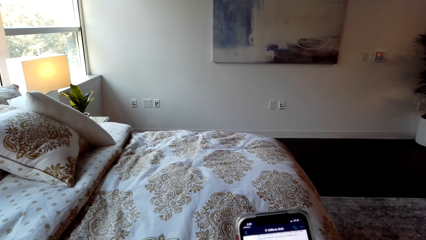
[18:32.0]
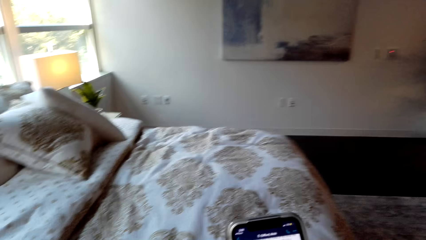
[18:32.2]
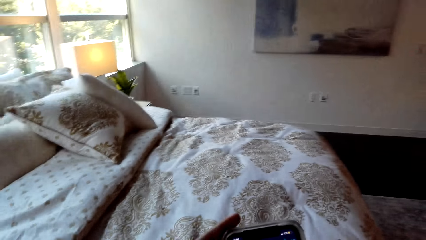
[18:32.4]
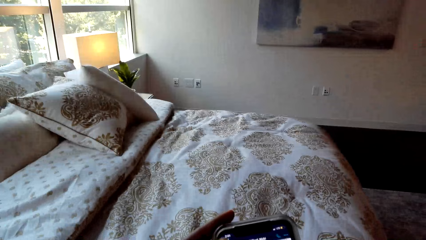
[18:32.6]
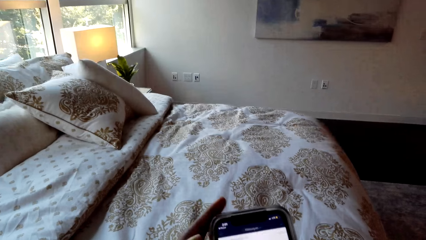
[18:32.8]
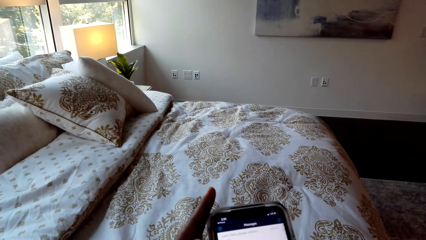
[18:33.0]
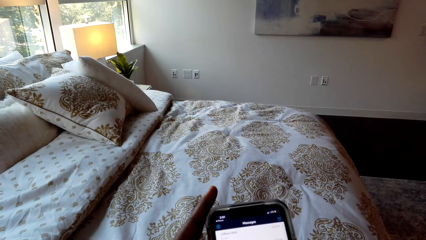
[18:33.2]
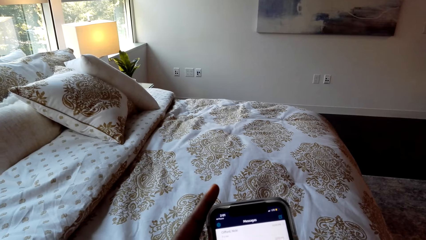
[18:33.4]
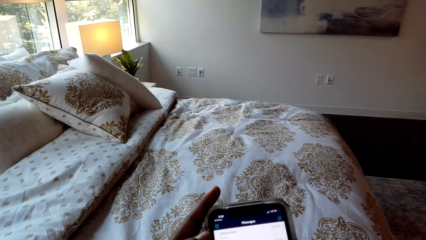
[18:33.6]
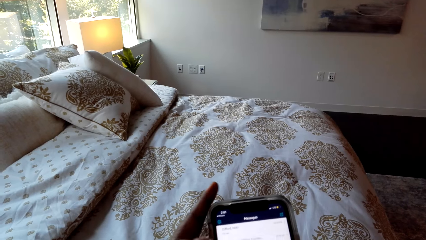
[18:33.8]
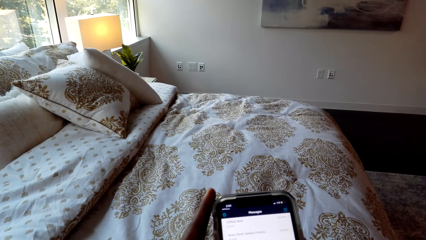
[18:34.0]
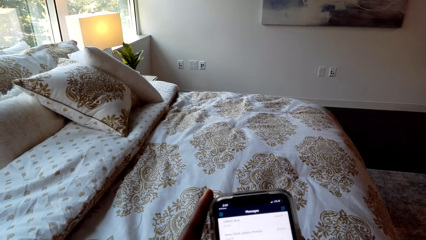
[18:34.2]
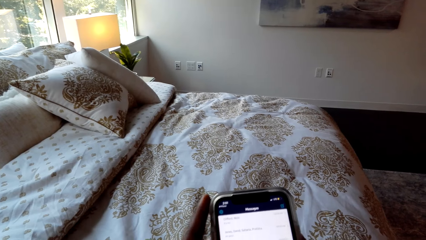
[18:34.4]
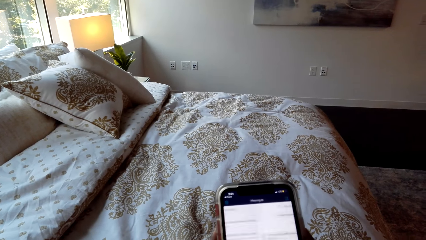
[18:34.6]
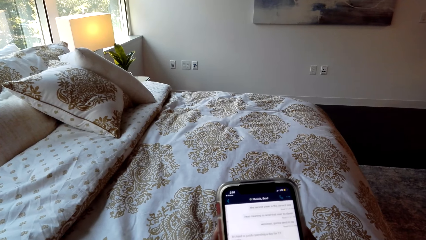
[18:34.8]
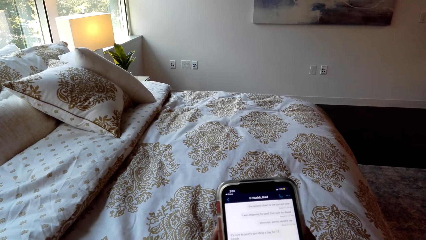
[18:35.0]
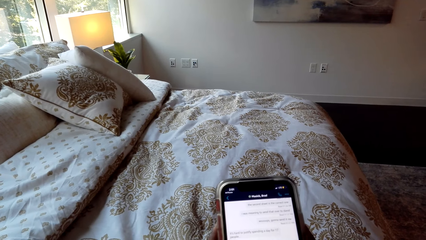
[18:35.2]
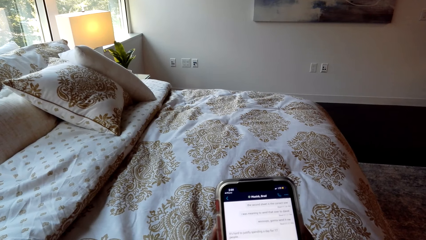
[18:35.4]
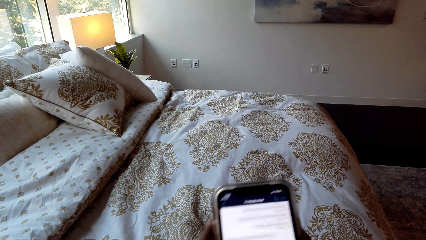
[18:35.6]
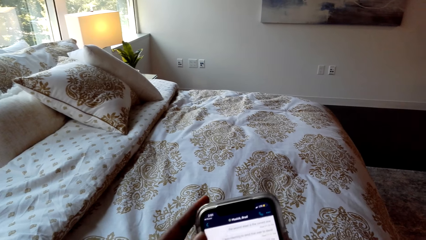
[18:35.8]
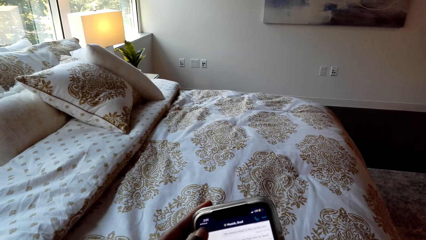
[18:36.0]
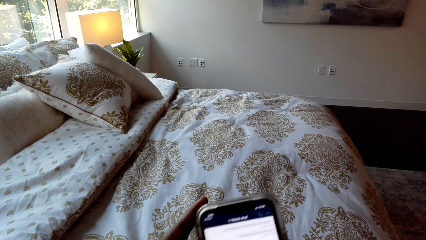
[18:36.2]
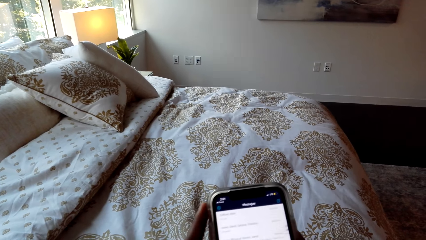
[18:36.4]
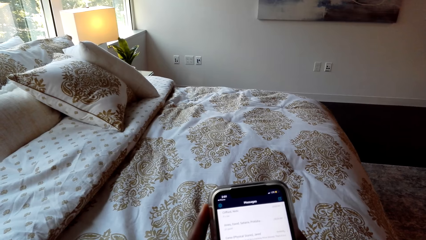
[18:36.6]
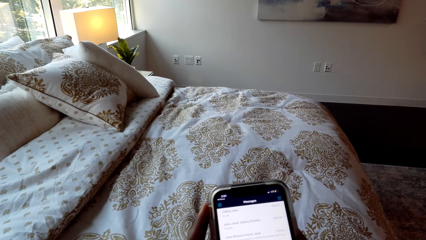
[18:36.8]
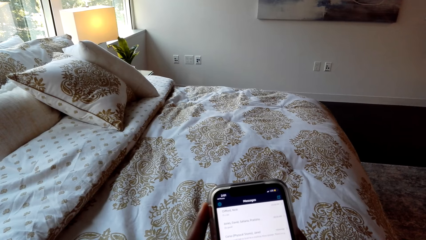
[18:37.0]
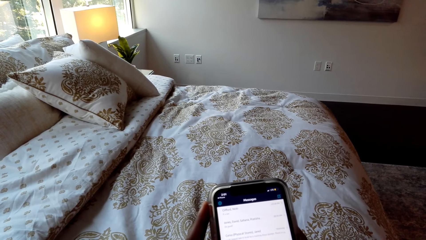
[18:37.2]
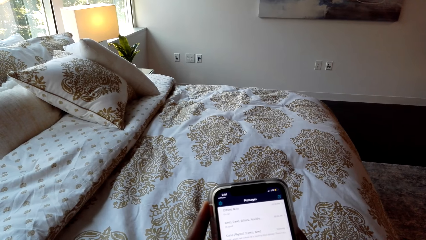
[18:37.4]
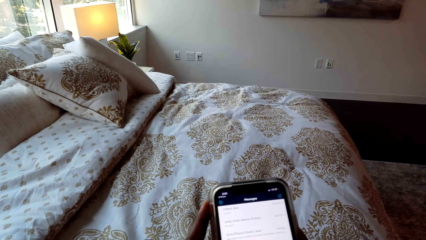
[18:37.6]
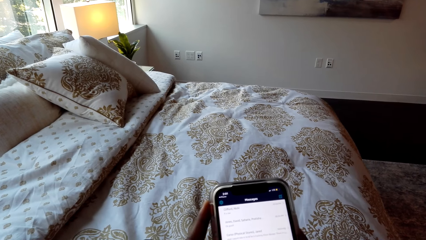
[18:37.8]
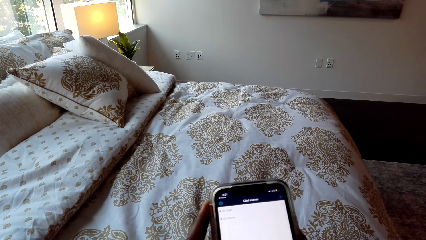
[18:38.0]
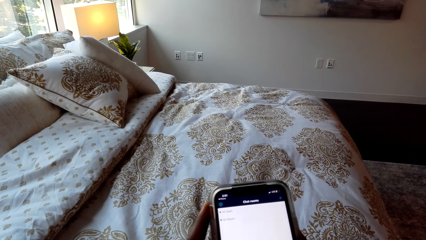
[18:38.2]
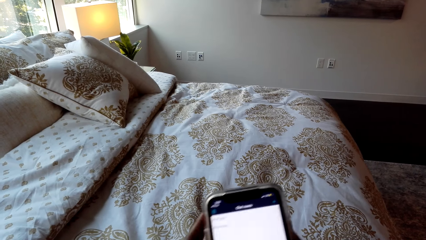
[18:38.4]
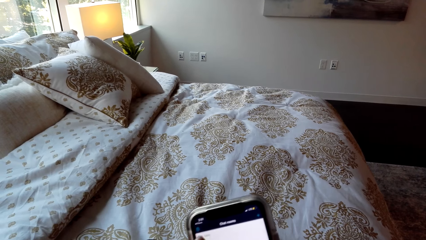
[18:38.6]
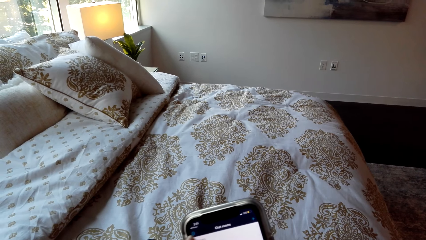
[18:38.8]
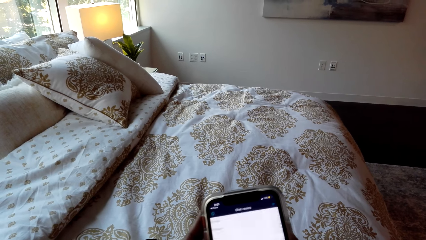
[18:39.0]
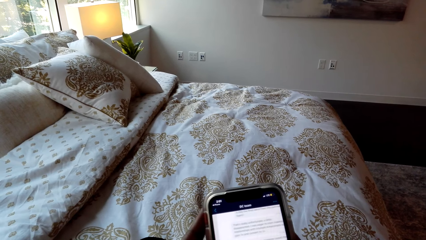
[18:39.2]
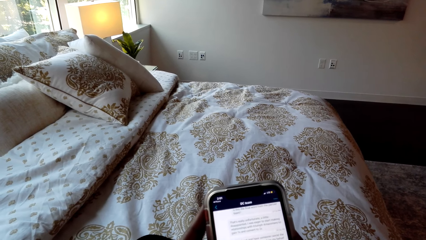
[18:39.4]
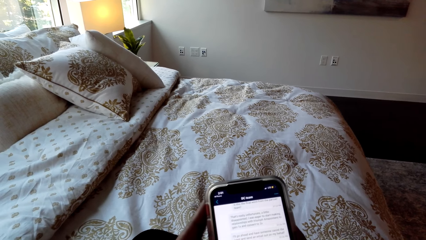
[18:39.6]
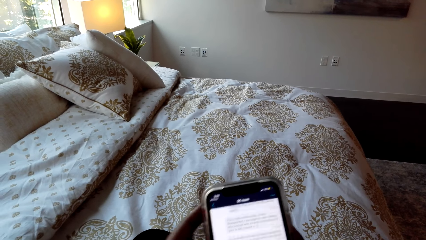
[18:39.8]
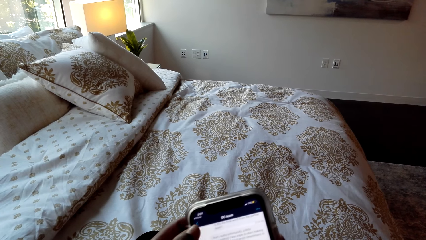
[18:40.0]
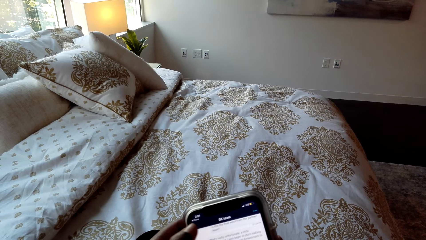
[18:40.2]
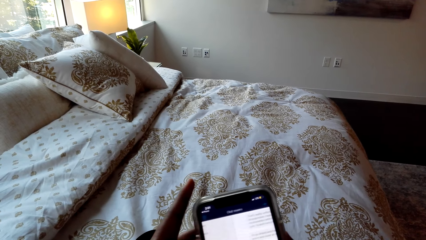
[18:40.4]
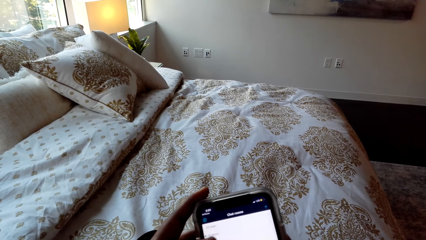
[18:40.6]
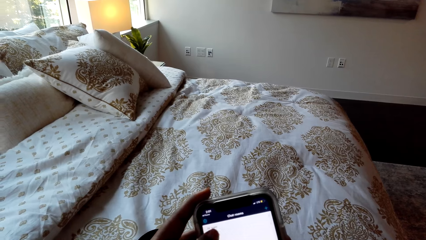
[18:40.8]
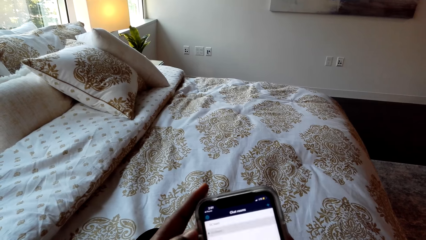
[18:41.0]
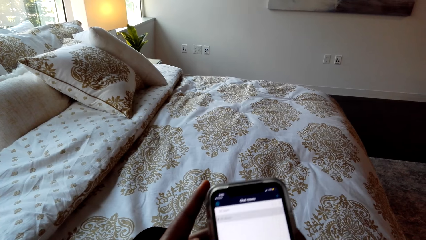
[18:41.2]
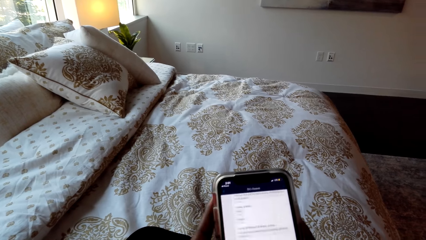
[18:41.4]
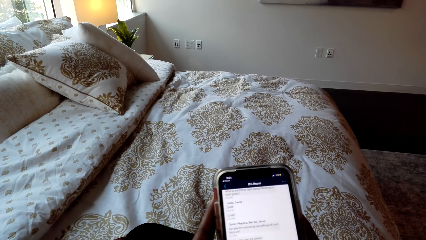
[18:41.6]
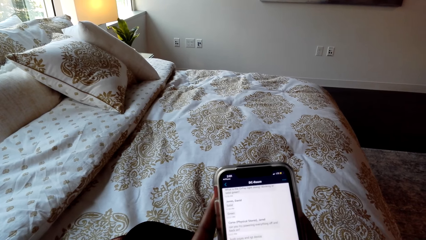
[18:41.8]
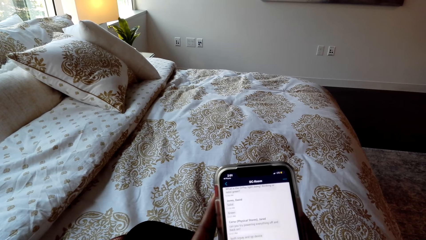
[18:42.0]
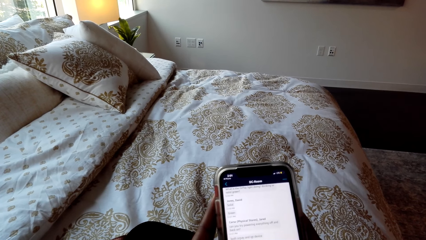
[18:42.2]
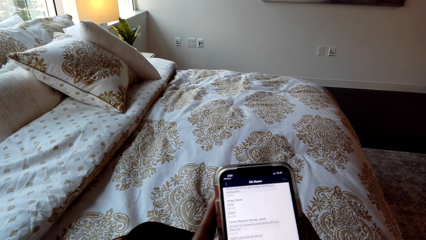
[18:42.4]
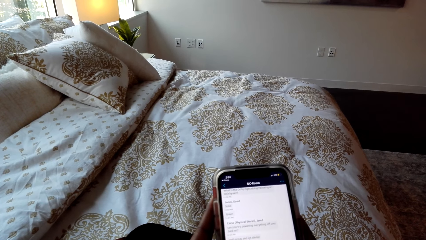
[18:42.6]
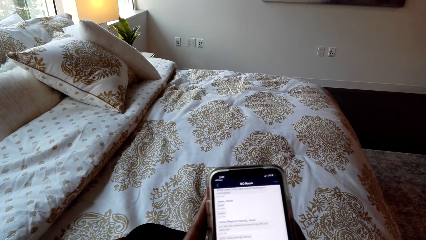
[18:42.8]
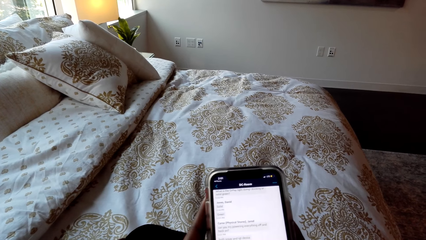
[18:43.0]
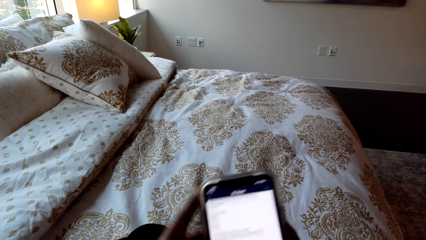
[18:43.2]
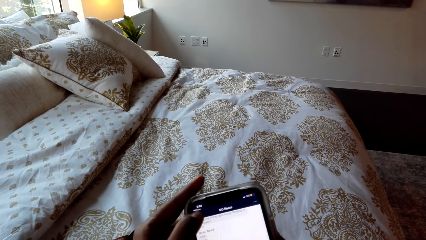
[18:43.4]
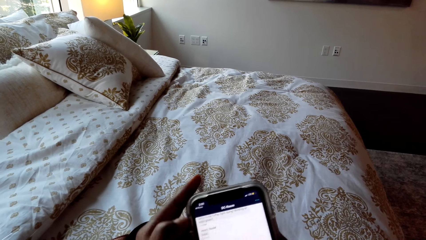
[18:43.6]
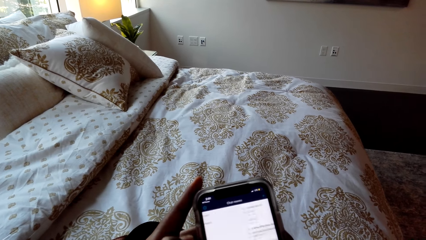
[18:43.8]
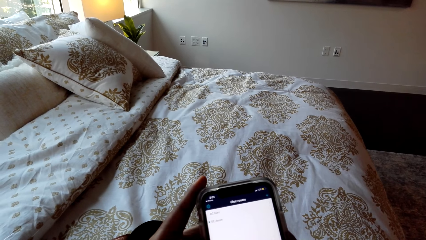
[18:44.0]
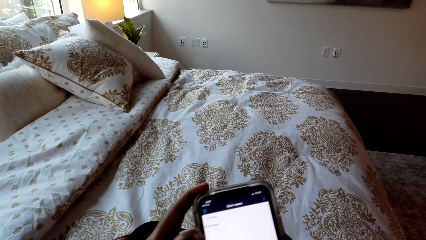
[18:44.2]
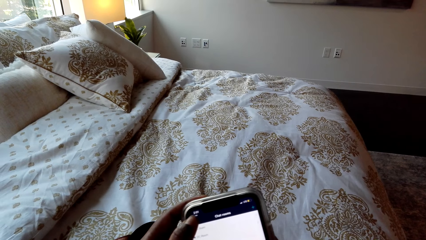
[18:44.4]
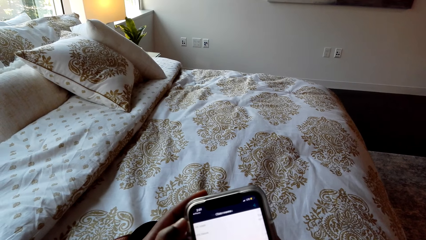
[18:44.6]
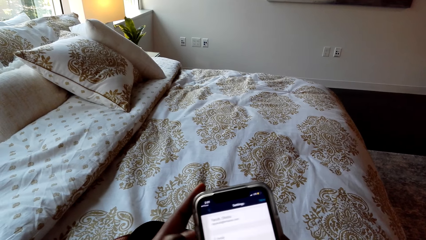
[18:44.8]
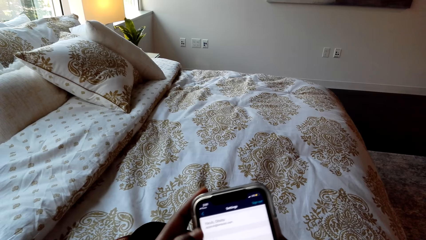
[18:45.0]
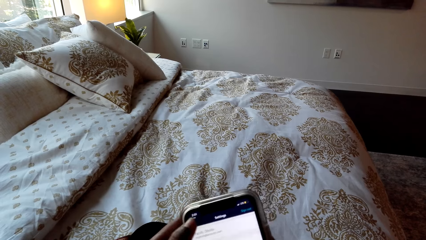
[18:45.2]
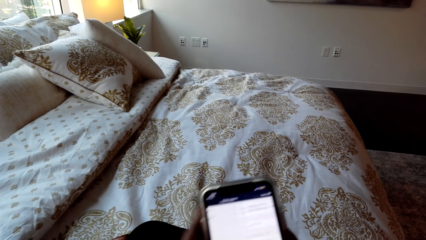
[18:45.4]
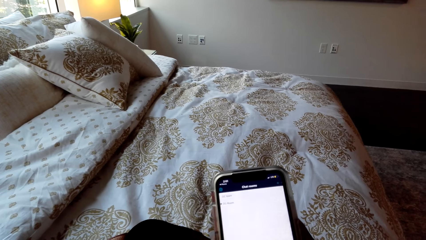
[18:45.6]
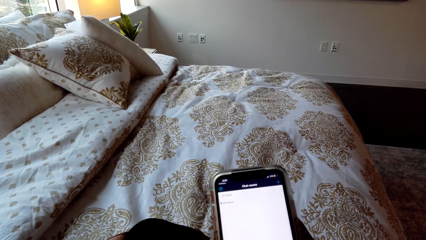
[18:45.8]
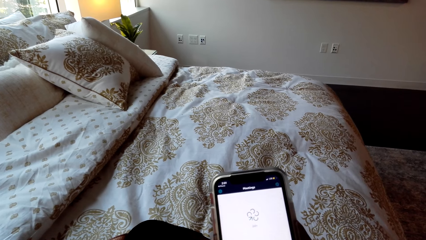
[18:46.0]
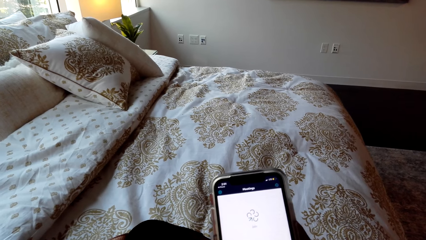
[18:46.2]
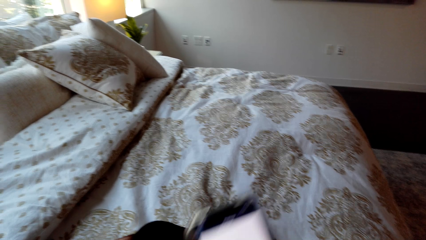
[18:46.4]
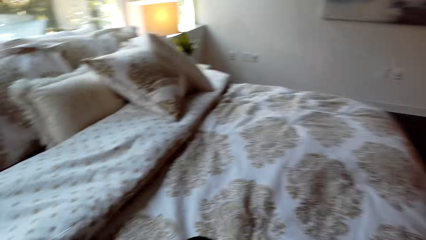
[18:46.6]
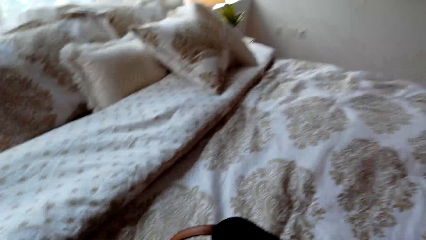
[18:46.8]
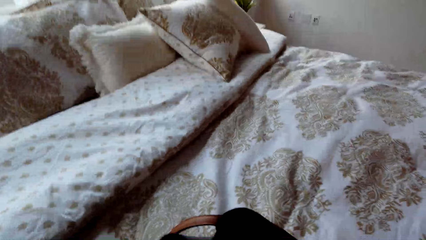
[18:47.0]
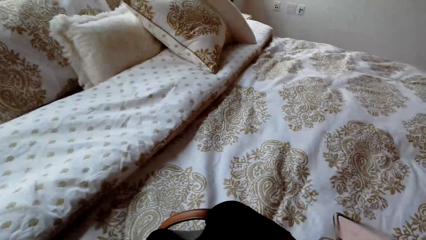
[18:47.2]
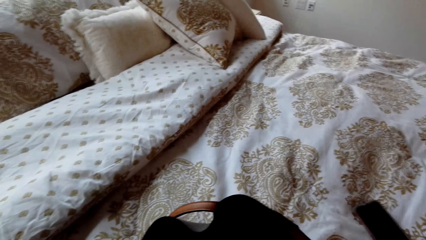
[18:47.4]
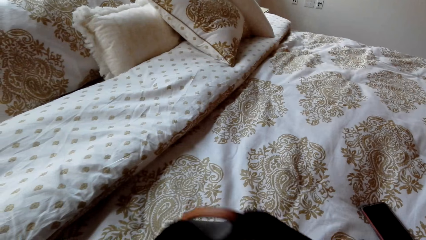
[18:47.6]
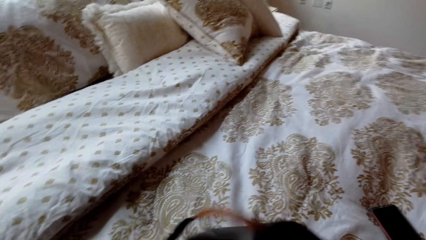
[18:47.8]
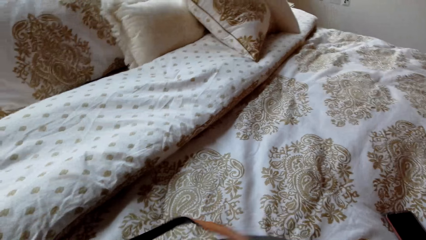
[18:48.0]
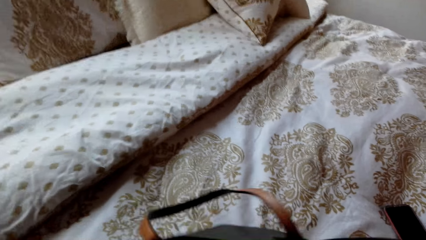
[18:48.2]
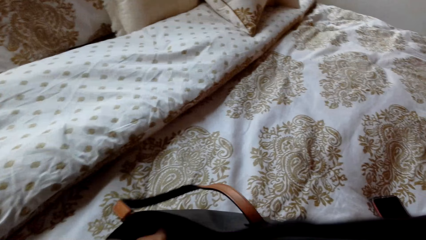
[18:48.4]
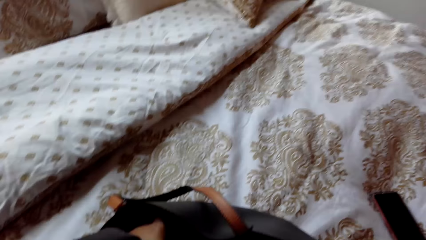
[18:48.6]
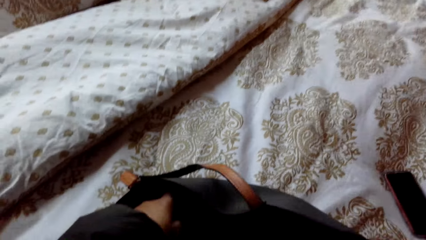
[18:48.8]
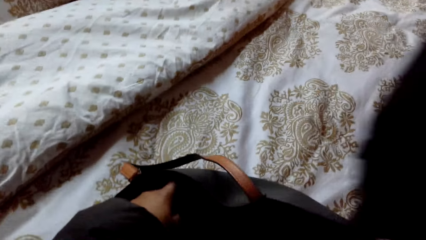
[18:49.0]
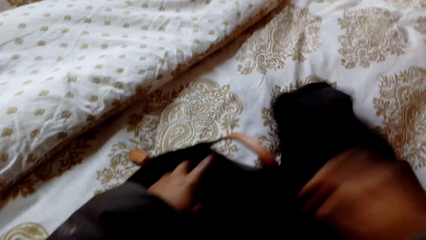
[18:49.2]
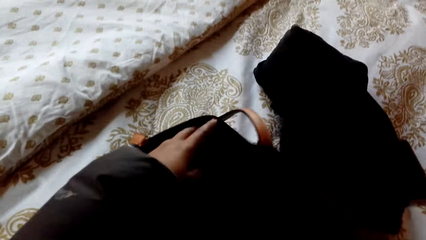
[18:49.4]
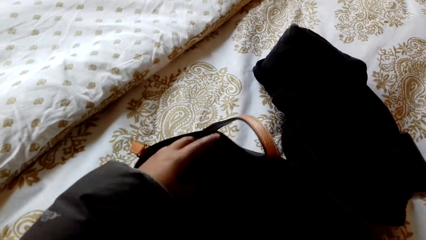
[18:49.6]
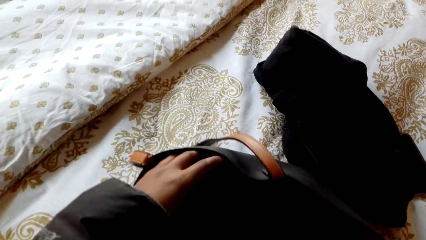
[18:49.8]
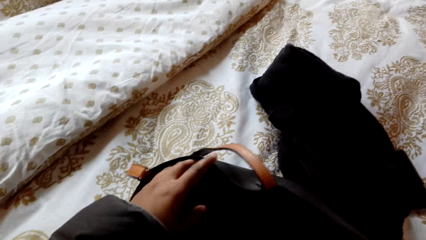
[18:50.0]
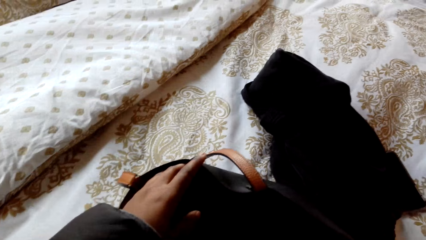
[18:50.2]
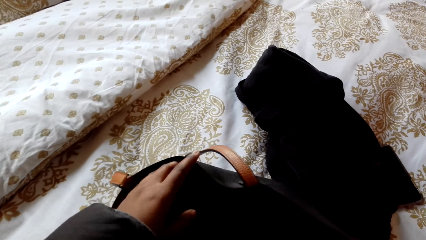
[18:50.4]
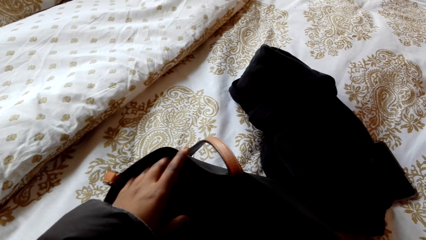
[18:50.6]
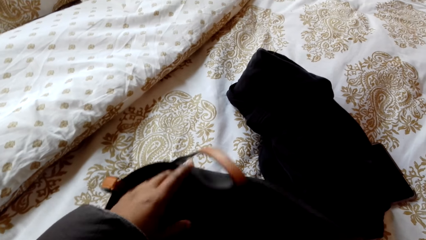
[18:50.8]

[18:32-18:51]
The camera wearer scrolls the phone. They pick up the phone. They throw the phone on the bed. They talk with the phone. They pick up a handbag. They throw a coat on the bed. They look in the bag.
